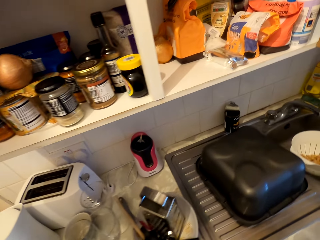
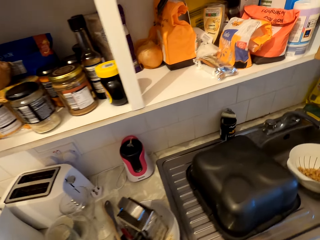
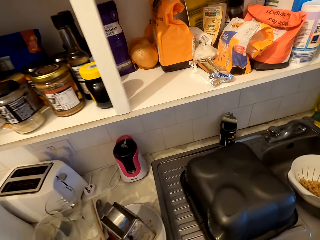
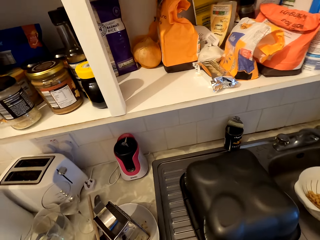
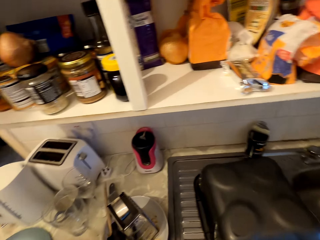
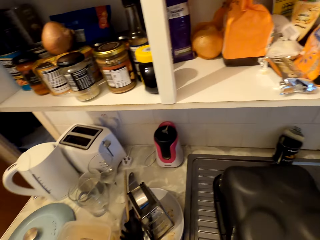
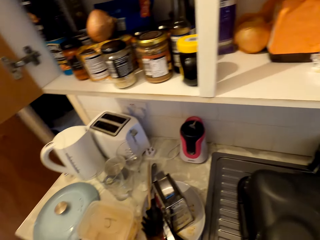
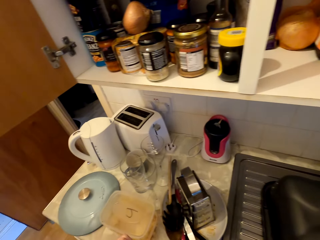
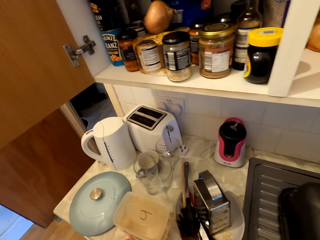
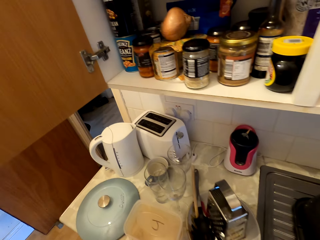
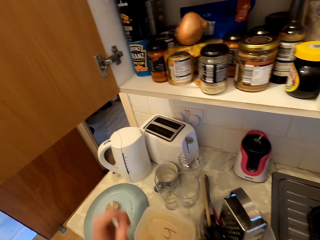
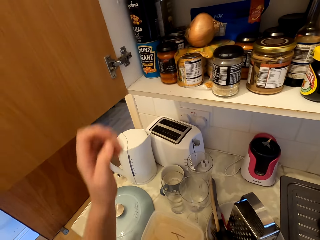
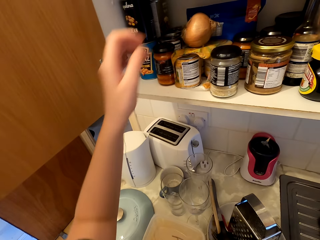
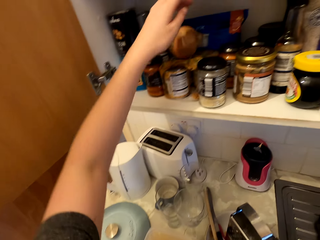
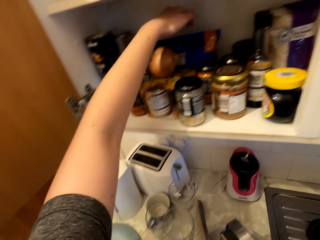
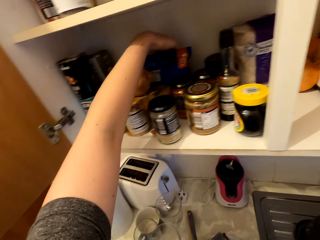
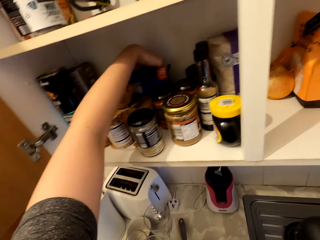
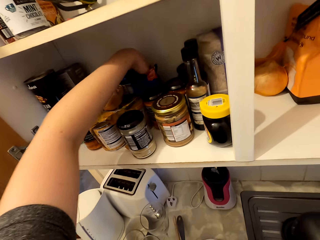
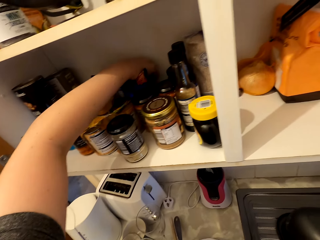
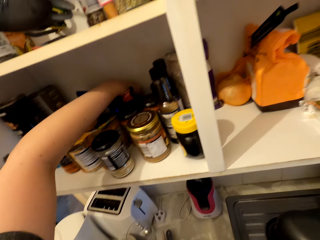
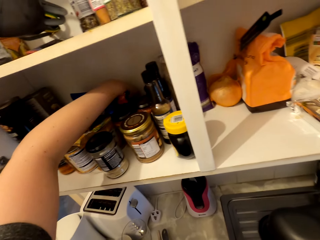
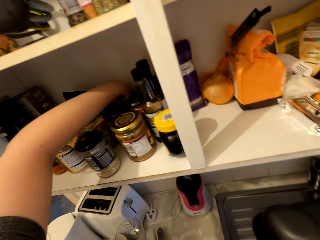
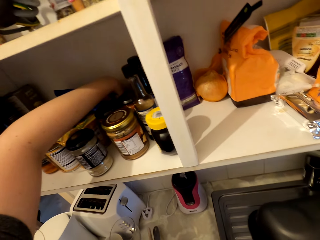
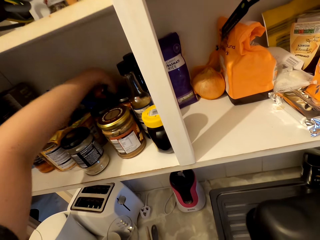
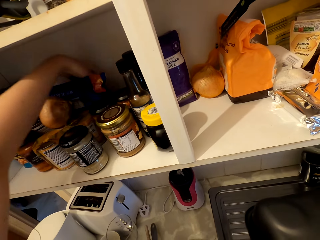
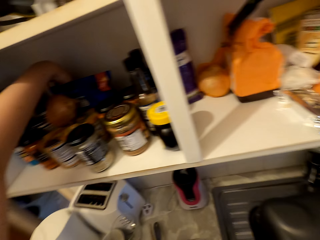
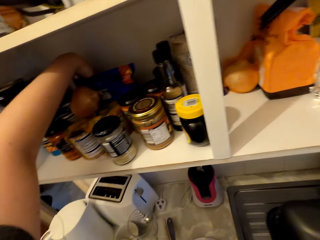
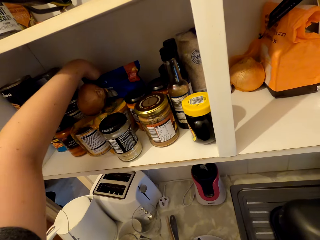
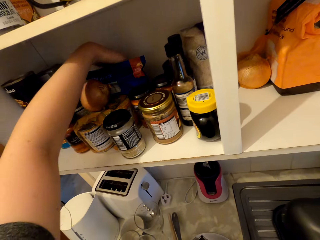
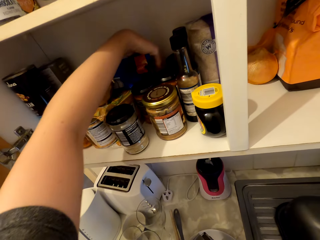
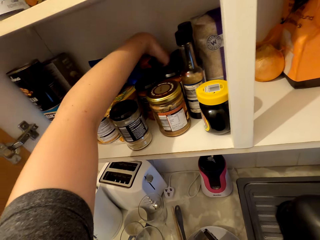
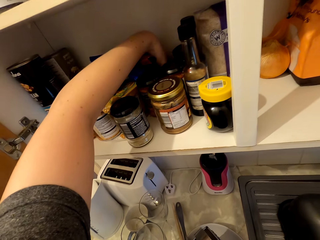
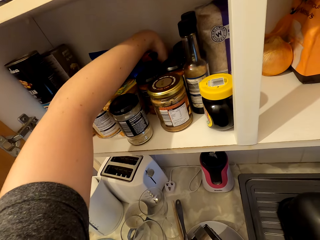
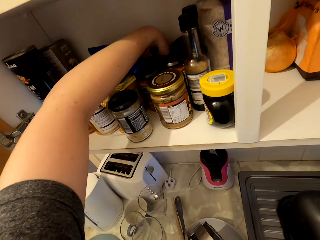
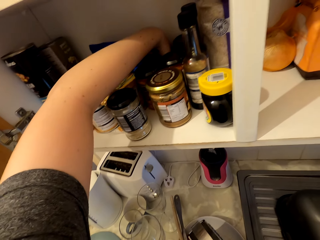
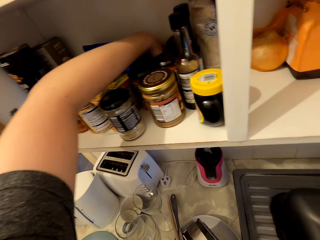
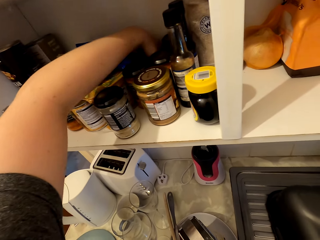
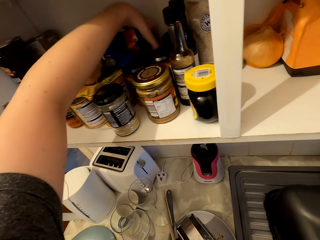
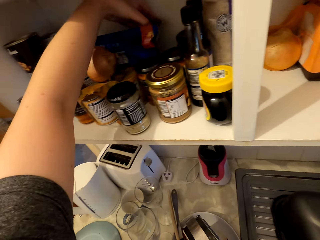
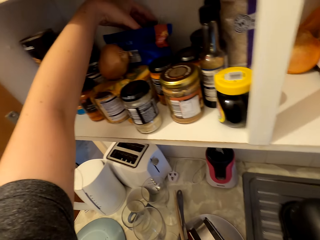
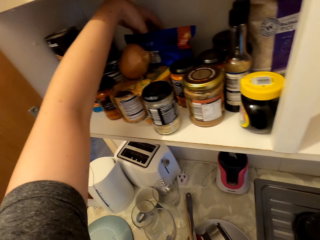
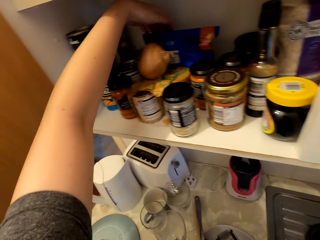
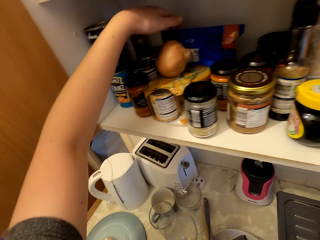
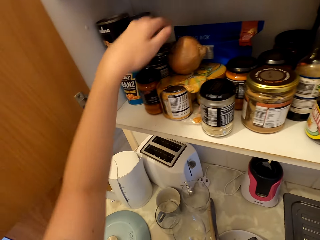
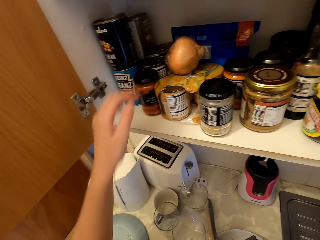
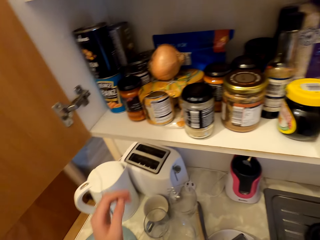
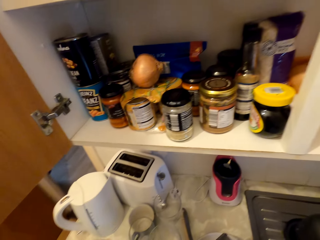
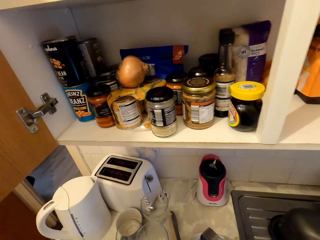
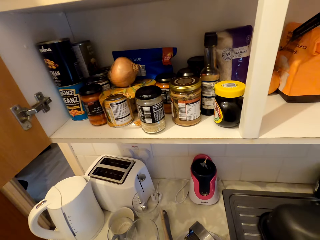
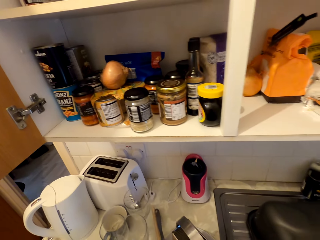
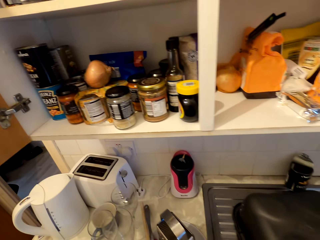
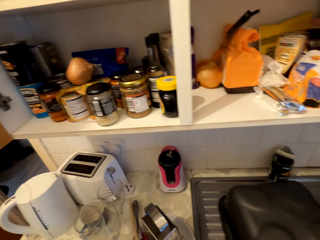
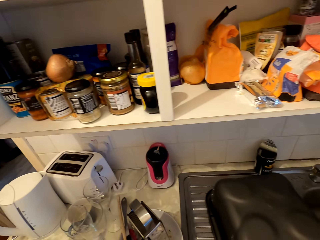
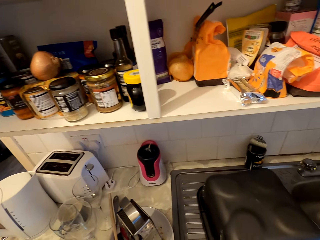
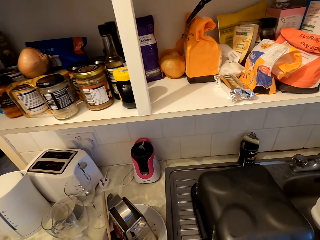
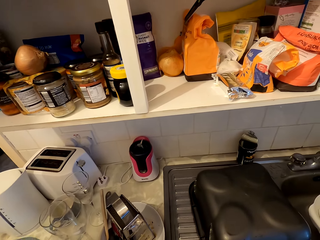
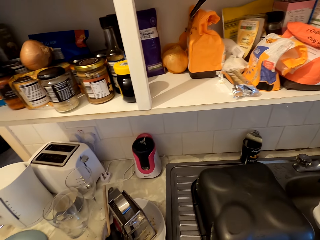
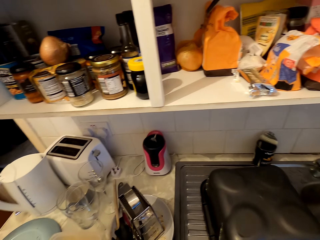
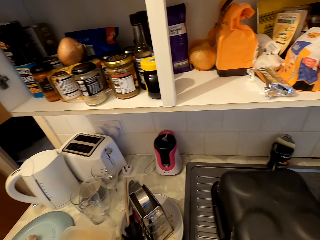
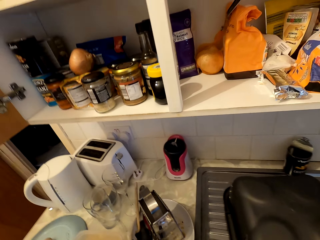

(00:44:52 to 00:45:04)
The camera wearer looks around. They search the cupboard. They touch something. They look around.

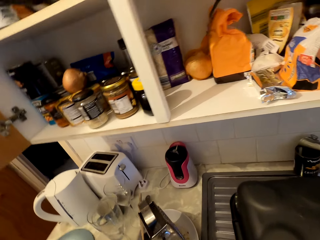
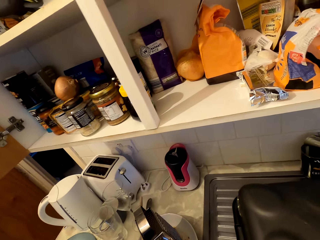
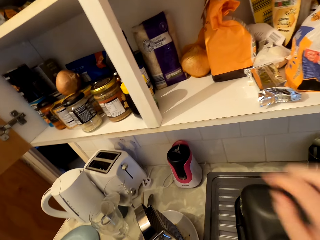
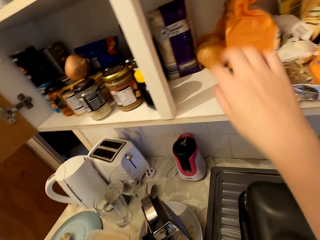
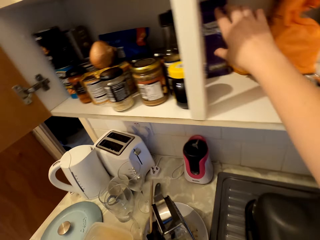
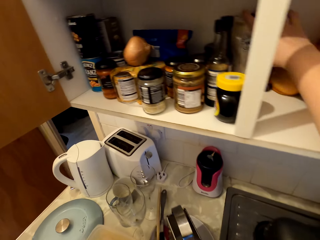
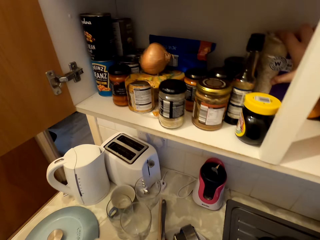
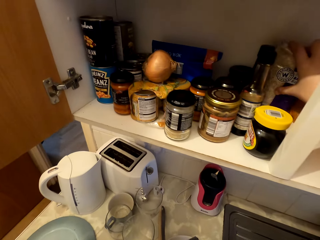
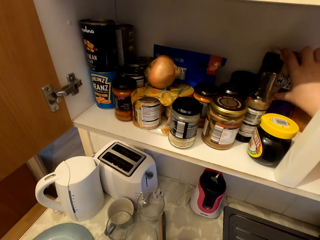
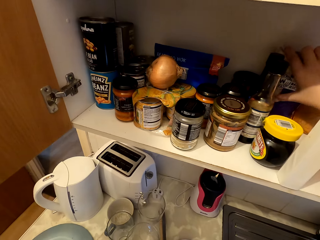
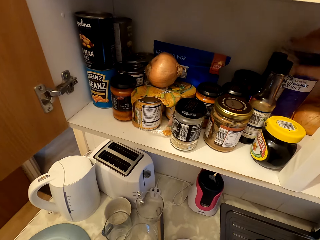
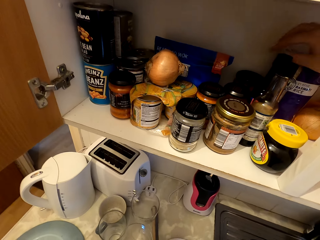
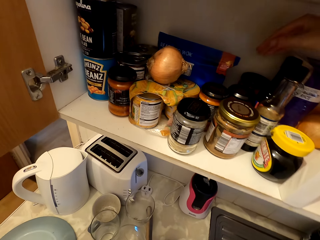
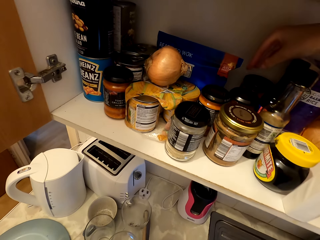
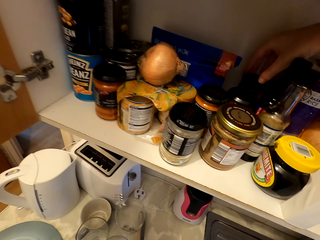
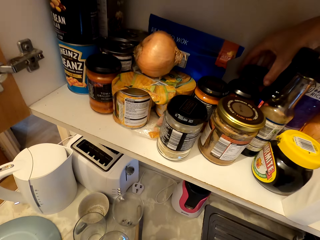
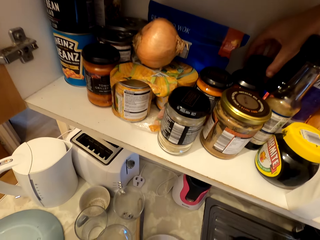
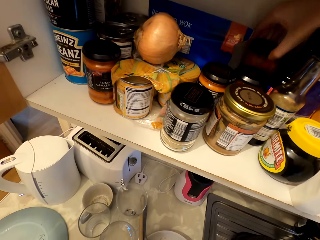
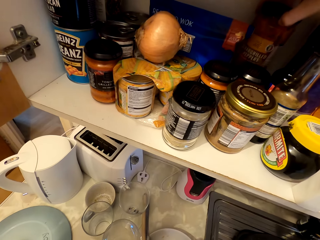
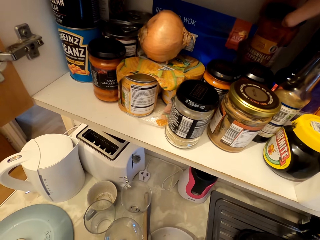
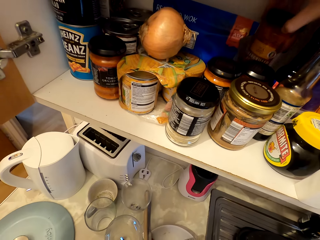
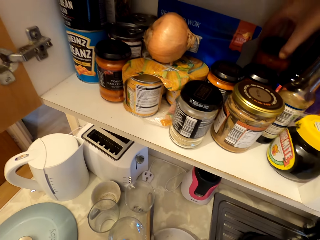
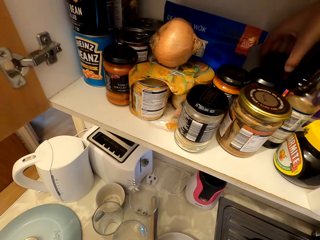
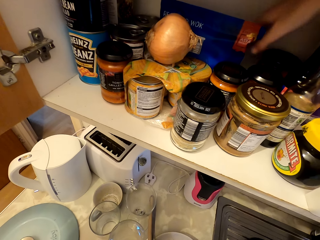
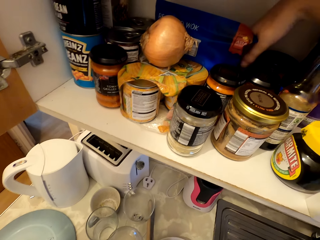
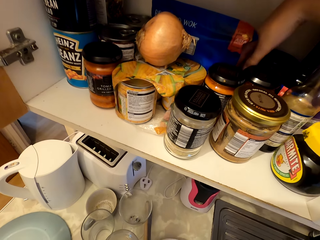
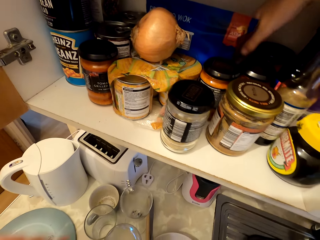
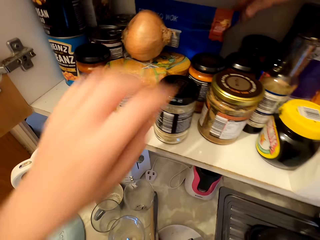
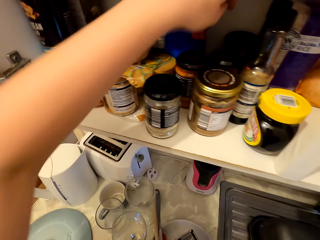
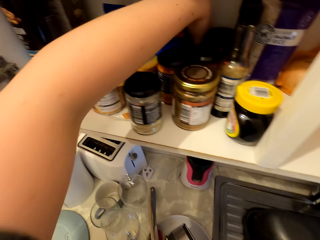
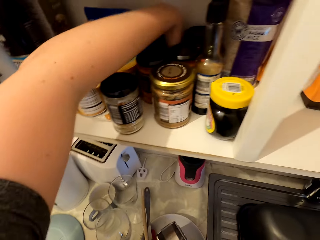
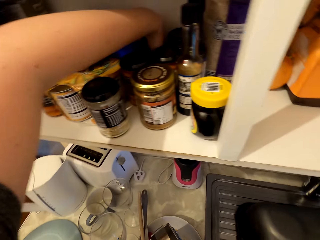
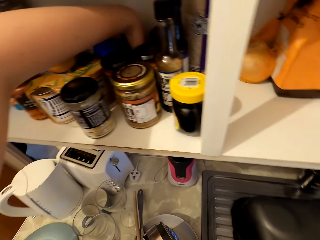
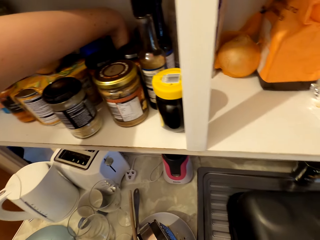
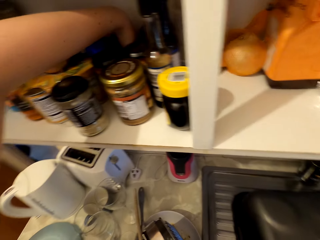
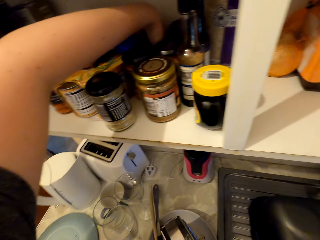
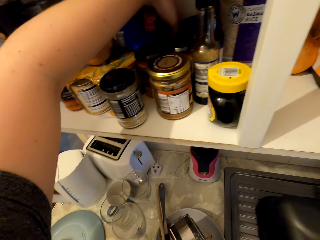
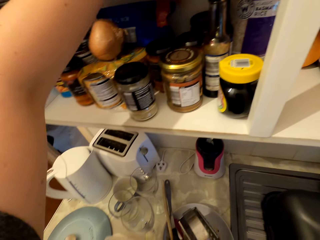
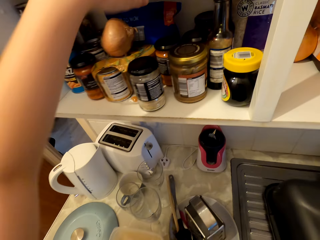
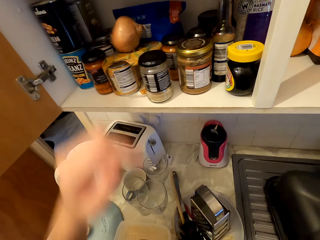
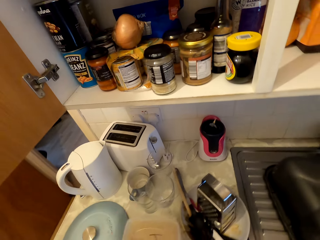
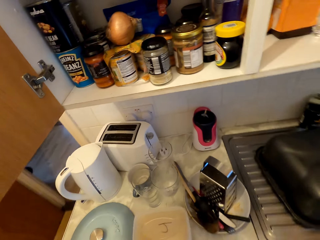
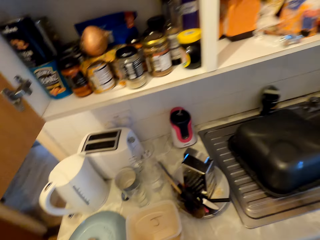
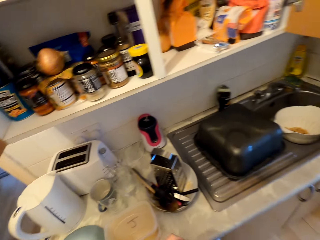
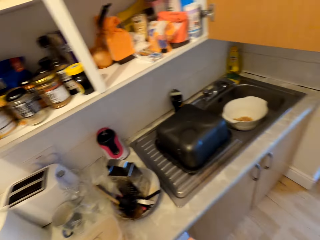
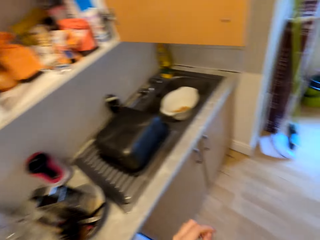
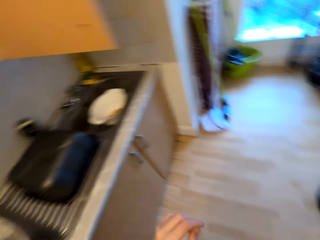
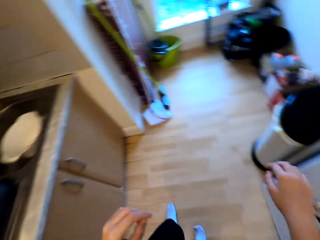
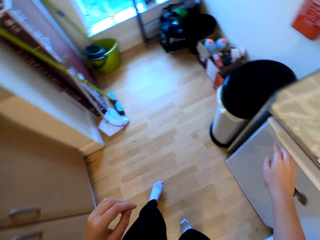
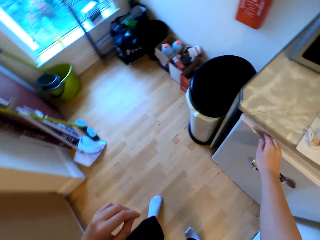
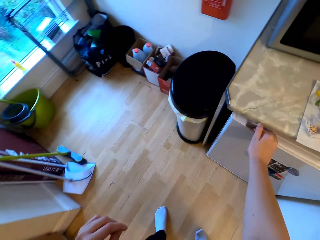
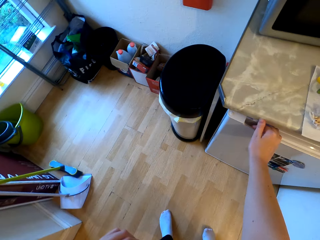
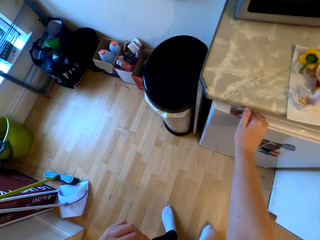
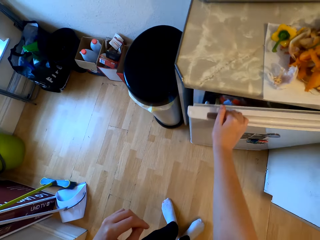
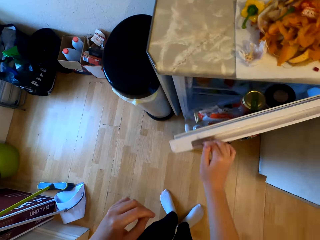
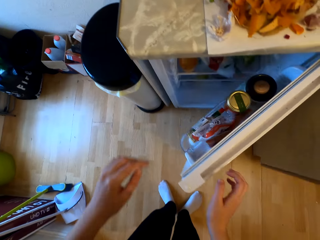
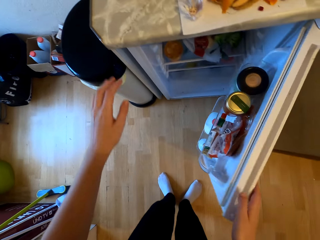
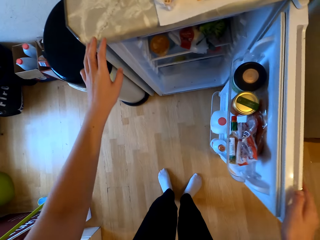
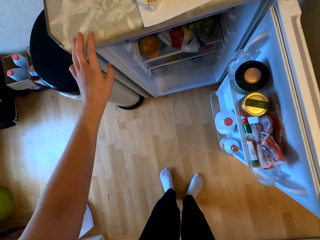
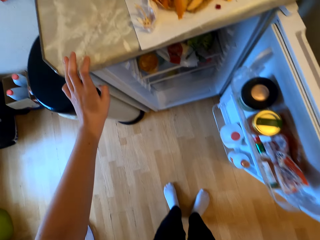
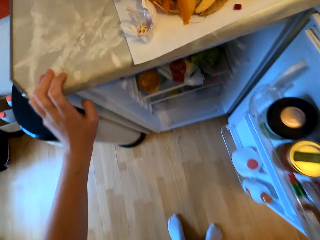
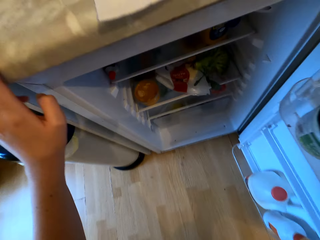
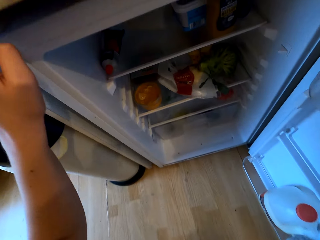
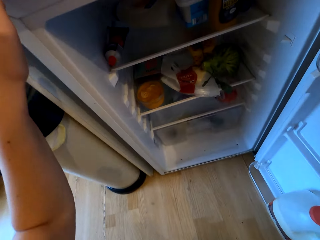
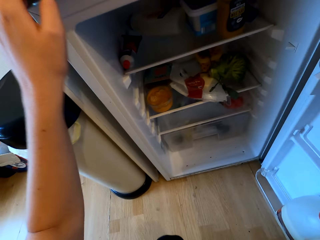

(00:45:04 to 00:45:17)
The camera wearer touches the food items in the cupboard. They touch a tin of something. They search something. They look around. They open the fridge.
